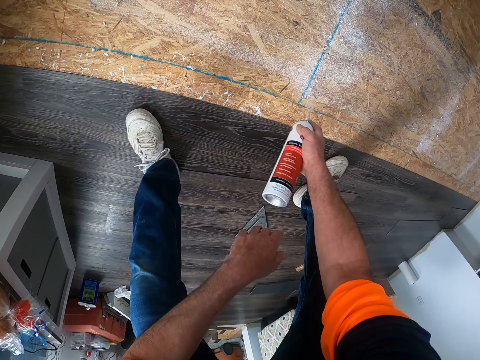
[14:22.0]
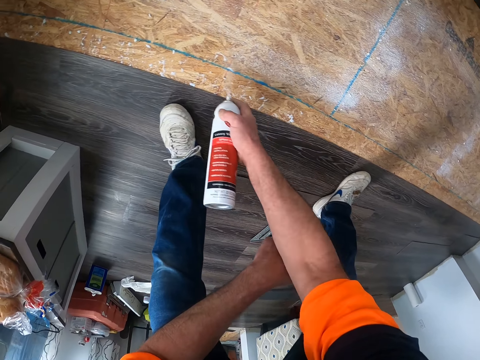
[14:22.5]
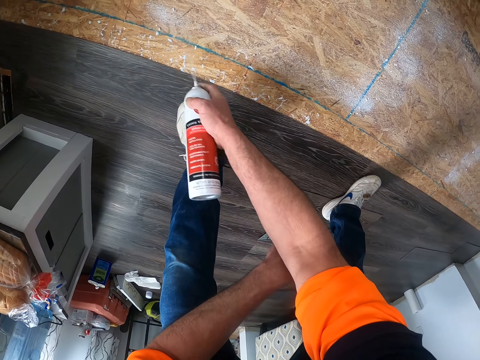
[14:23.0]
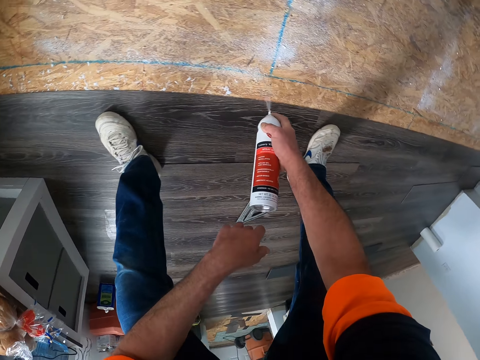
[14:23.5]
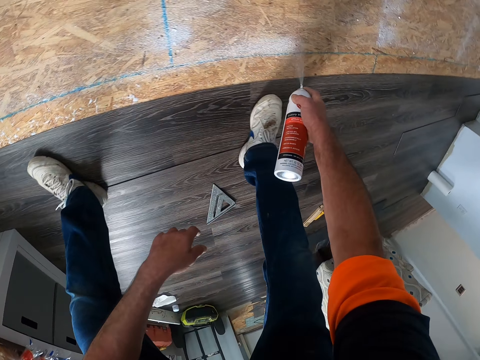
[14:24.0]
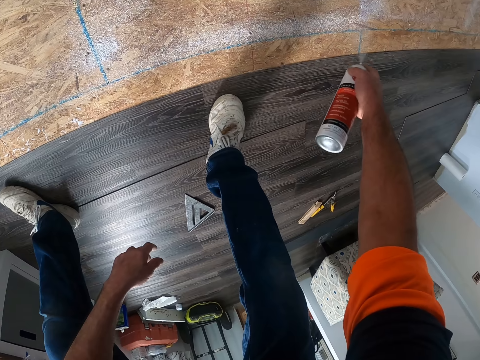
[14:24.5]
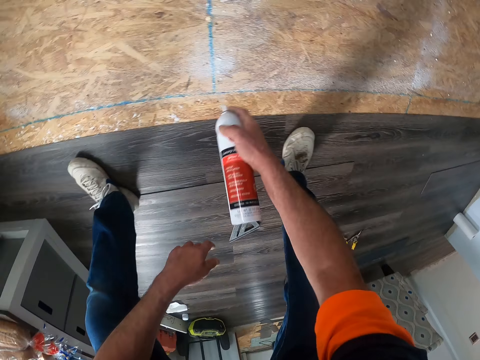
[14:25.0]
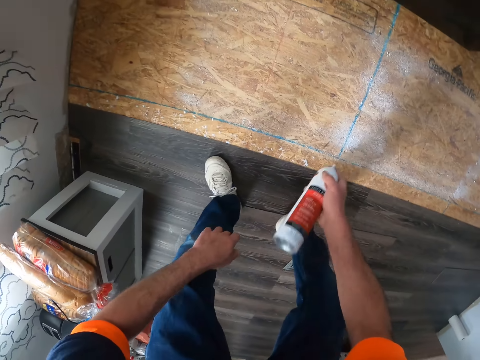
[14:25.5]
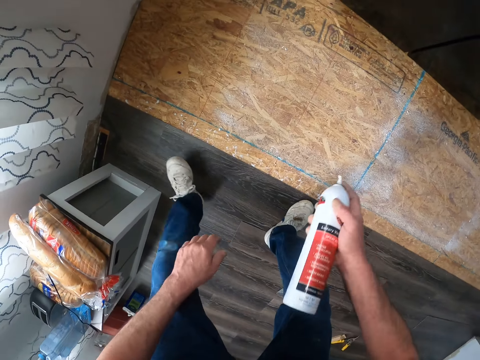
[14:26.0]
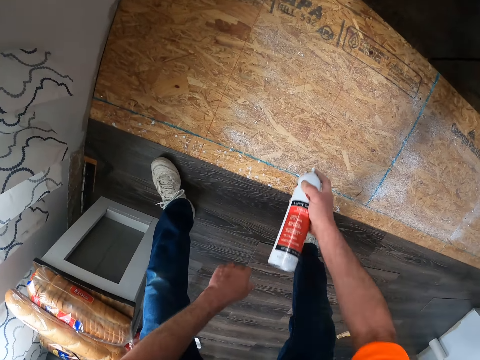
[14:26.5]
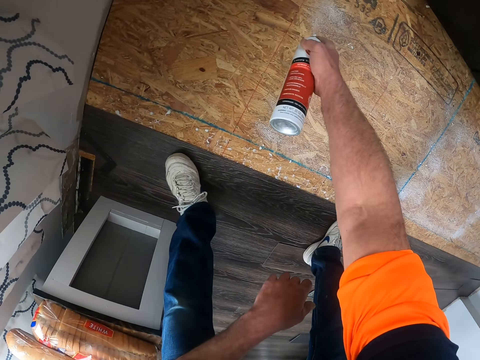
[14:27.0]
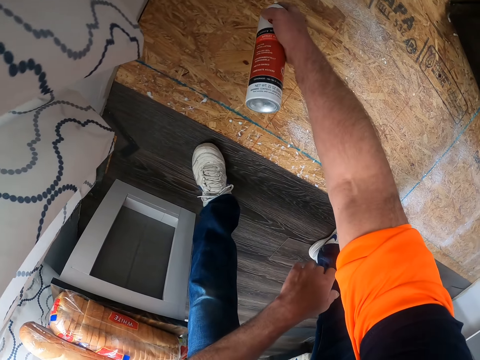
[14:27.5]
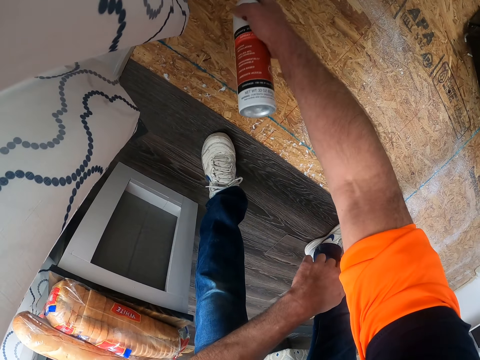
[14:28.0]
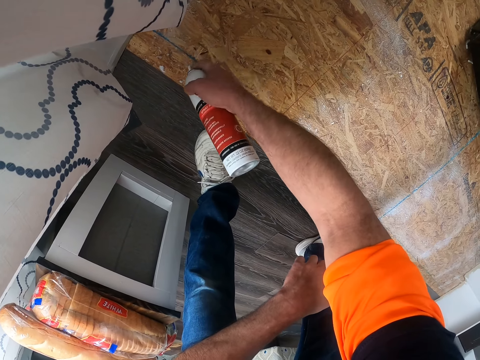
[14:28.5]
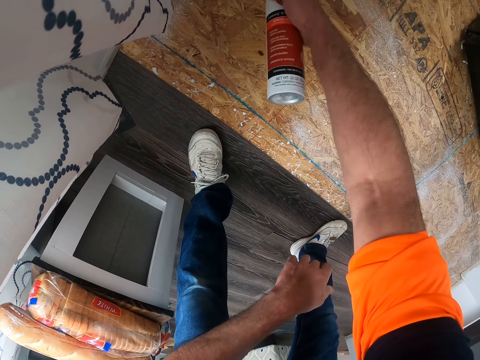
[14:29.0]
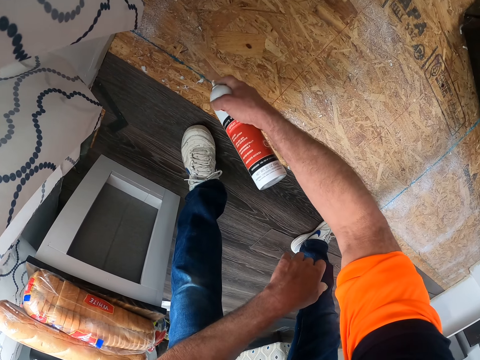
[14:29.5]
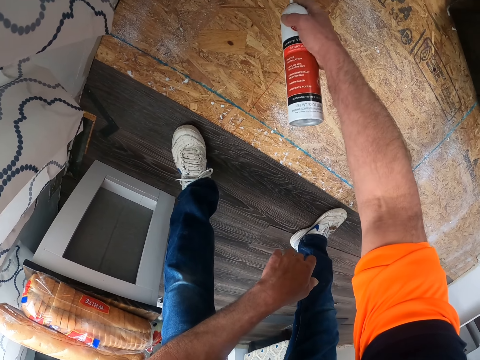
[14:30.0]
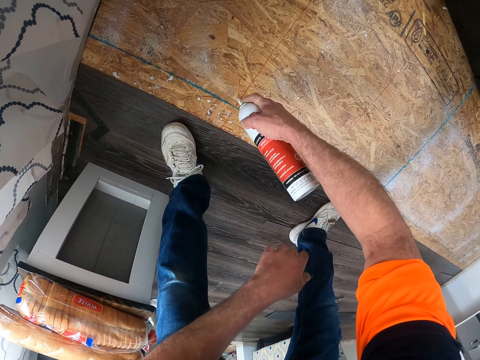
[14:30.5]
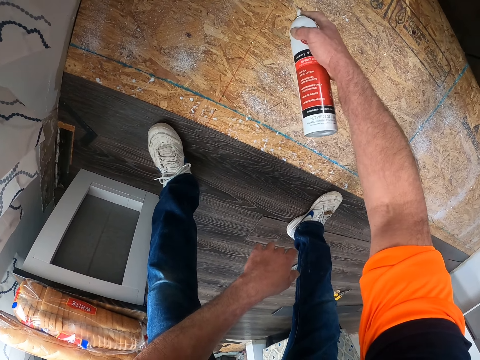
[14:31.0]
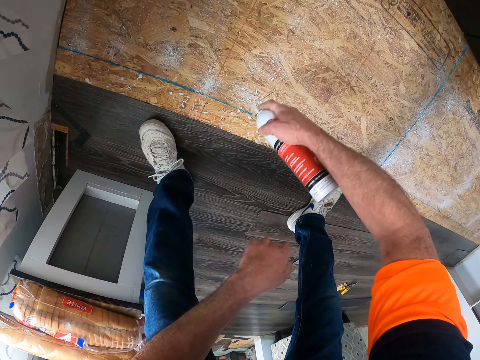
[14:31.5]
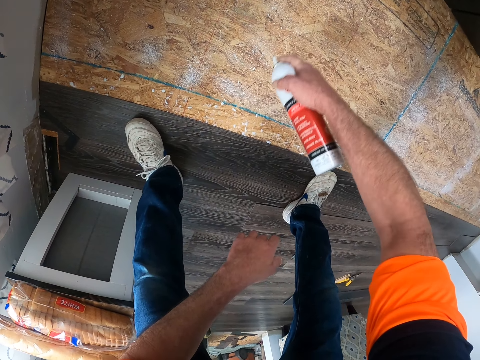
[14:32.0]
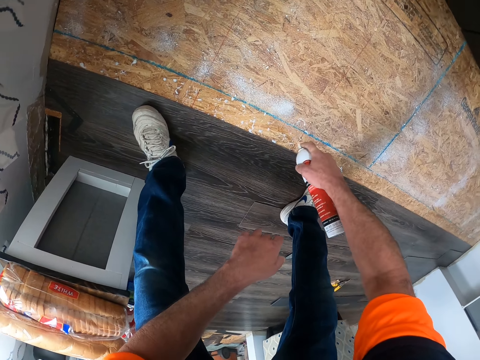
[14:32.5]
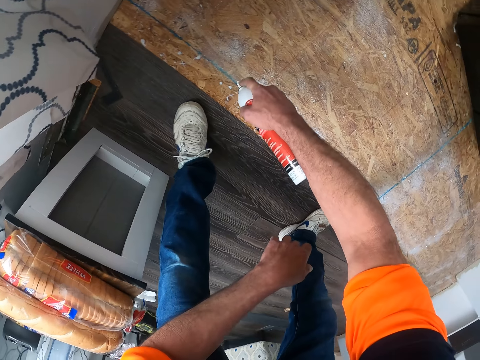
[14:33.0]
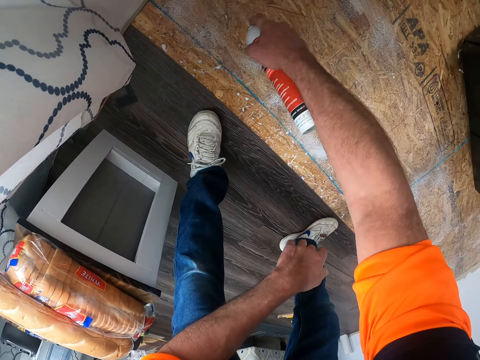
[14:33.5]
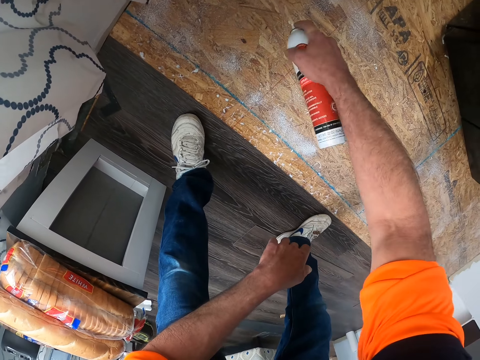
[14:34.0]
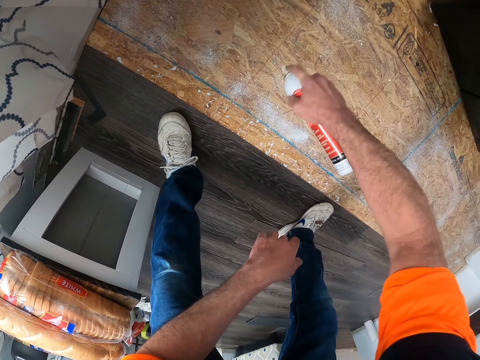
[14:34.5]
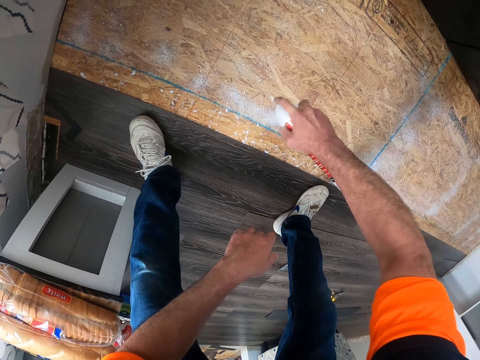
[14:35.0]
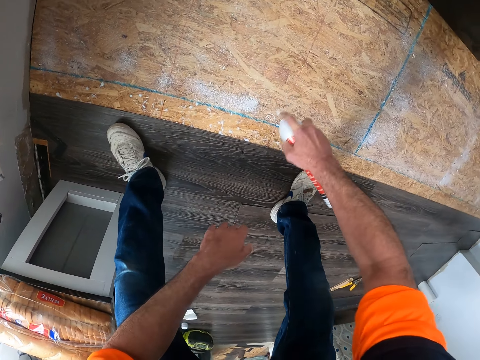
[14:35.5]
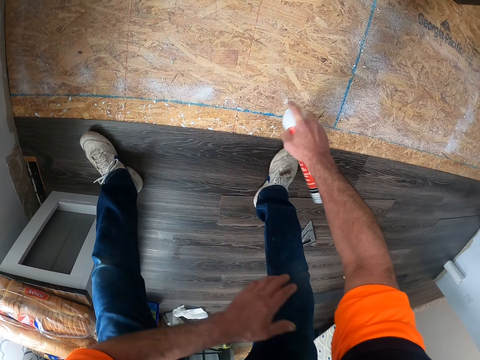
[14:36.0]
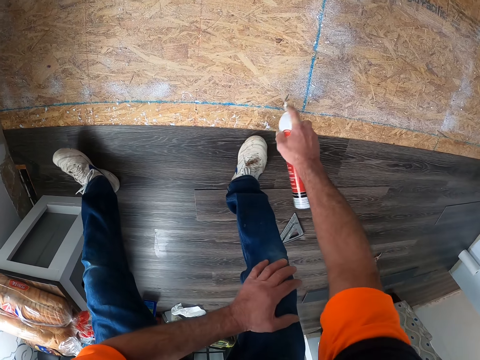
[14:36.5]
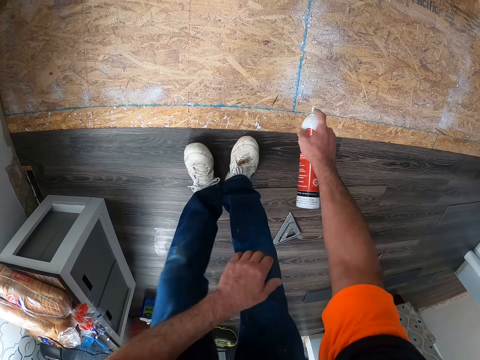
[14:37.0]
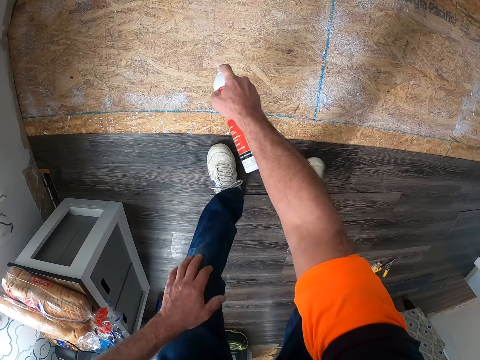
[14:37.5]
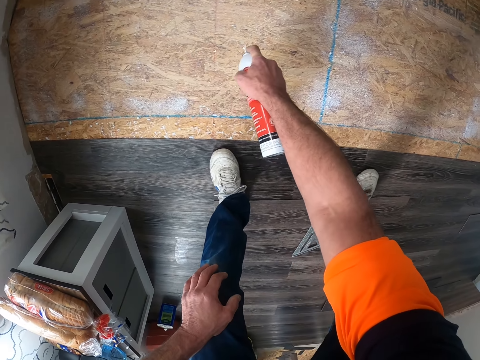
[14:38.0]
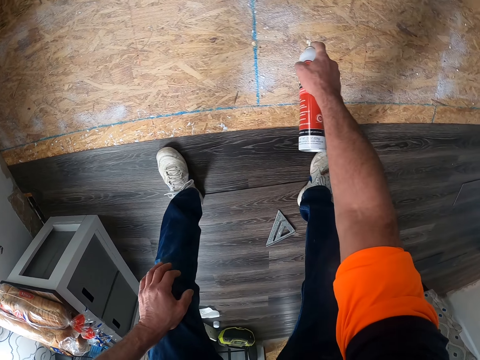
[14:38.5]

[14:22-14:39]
The camera wearer shakes the spray bottle. He sprays the bottle. He shakes the sprayer. He switches his hand touching the knees. He moves his foot.

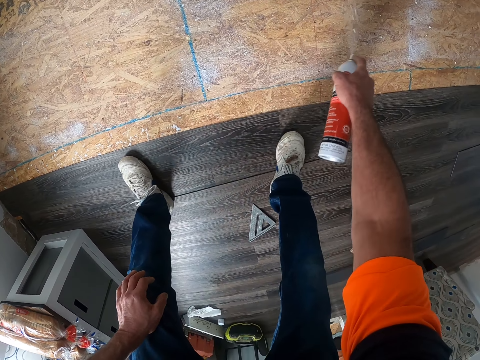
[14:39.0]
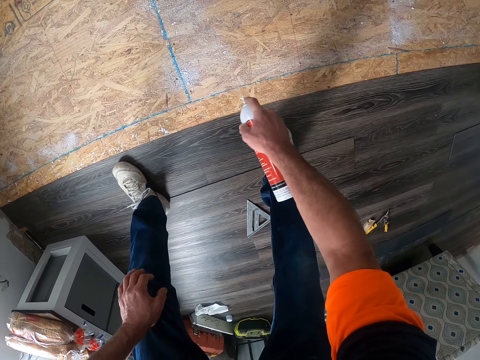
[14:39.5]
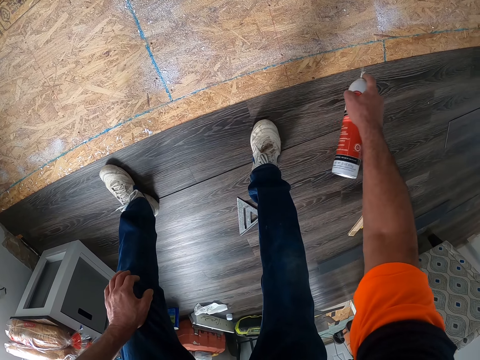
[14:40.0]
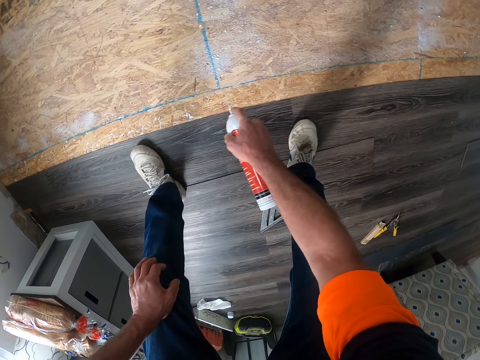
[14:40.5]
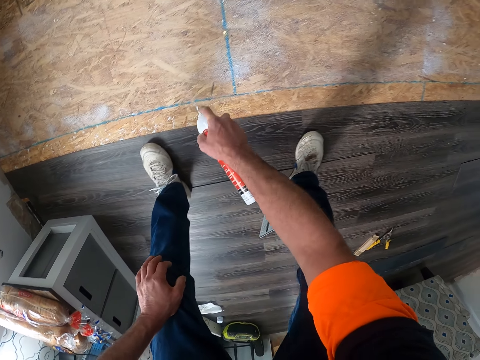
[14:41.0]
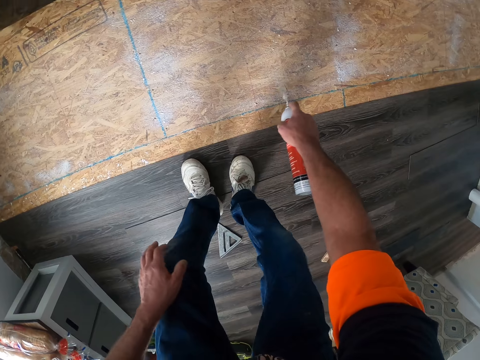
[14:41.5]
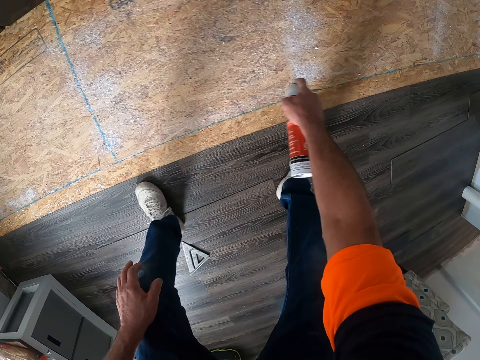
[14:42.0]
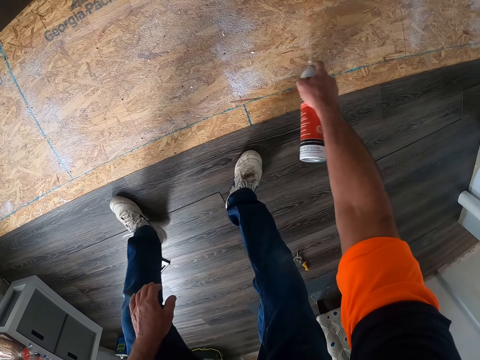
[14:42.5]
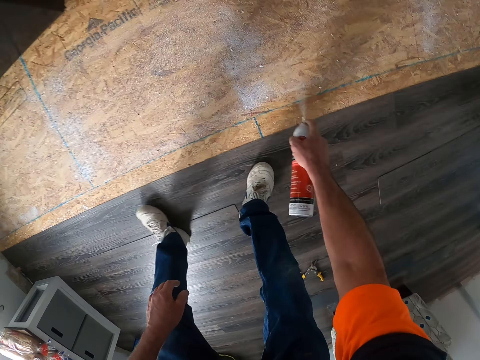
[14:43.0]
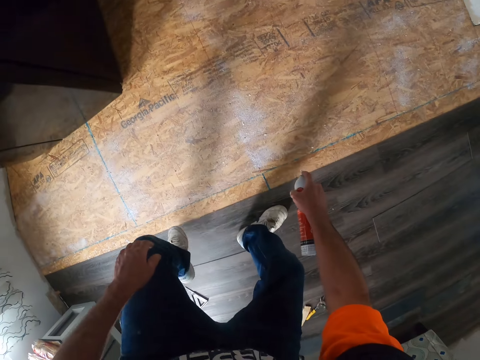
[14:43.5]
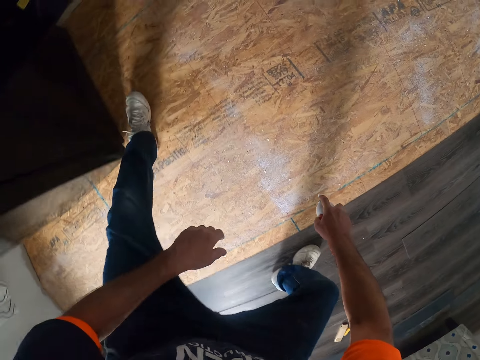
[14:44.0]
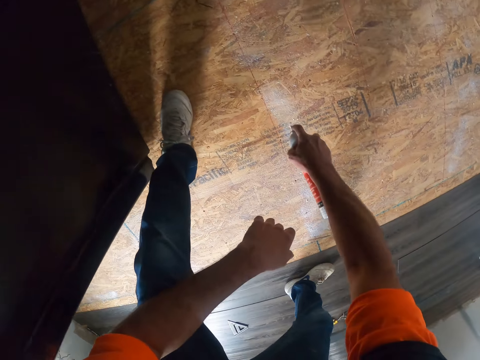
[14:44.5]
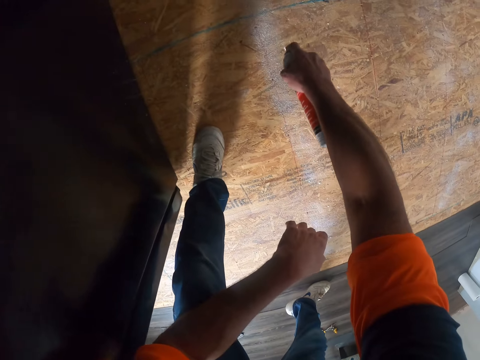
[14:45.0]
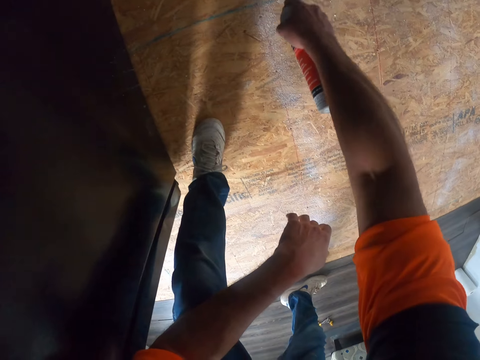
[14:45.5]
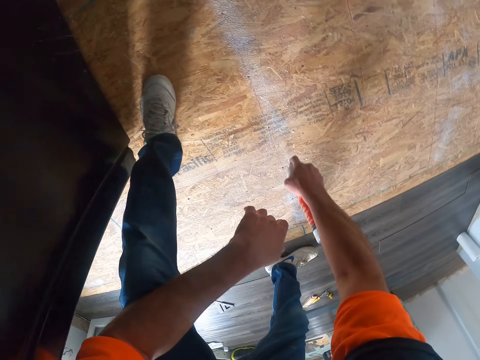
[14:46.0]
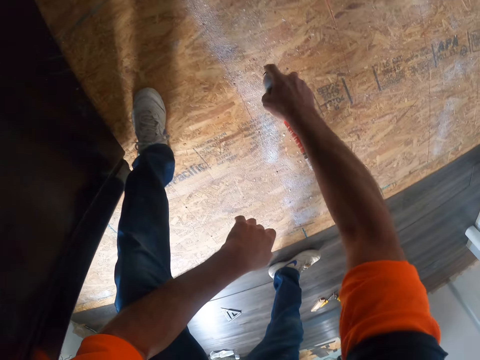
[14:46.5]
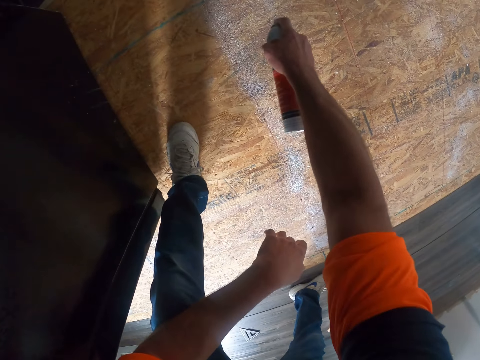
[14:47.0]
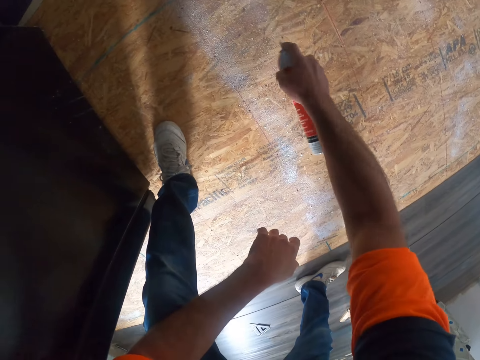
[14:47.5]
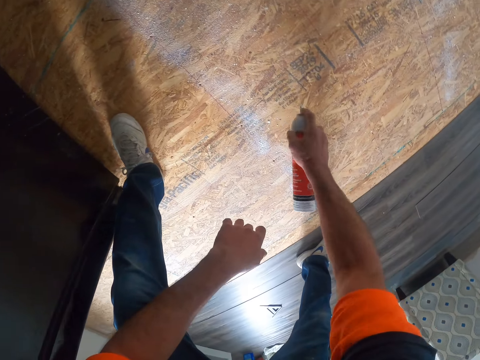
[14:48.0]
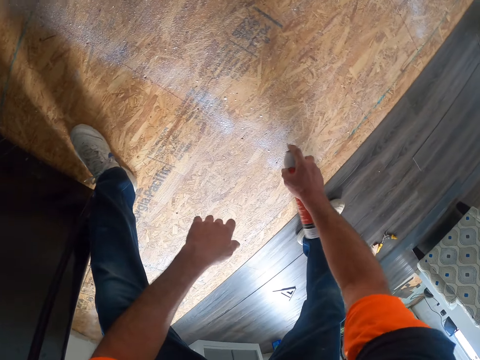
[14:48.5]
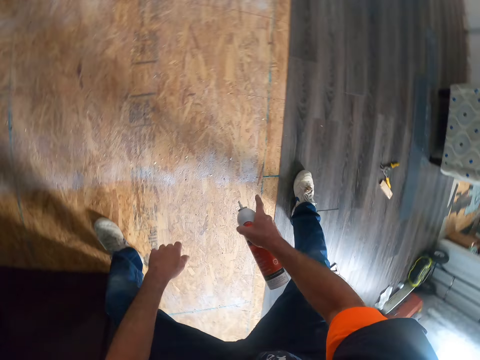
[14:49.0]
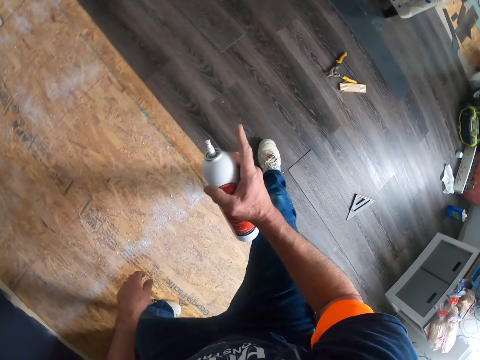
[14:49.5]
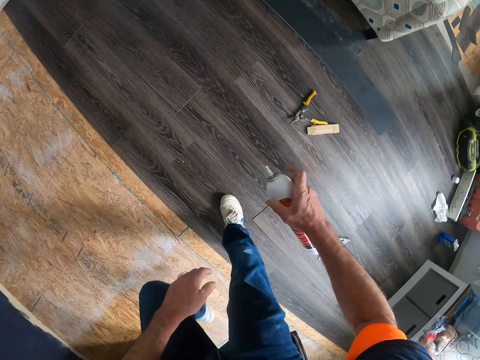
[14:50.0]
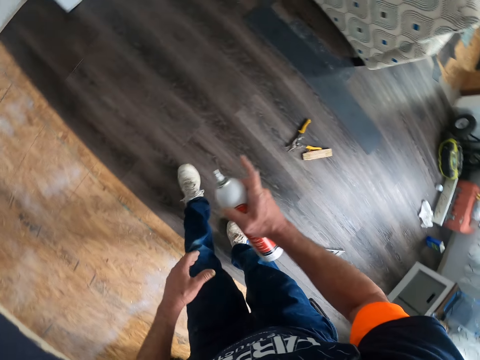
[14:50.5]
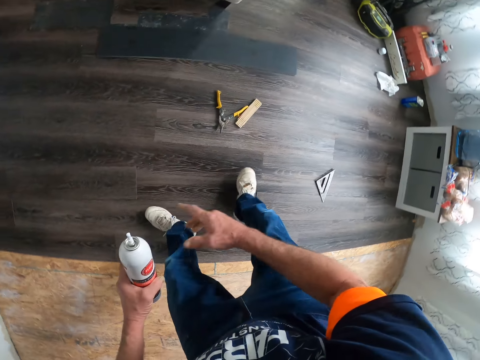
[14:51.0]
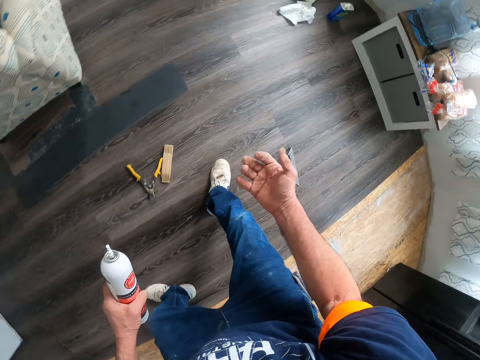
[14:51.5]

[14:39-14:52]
The camera wearer moves his foot. He steps forward. He shakes the sprayer. He moves in the room. He exchanges the hand holding the sprayer.
